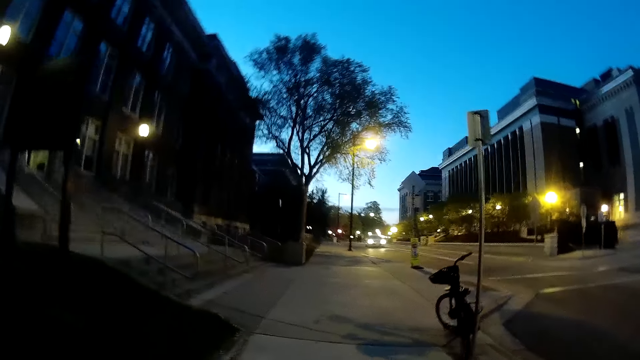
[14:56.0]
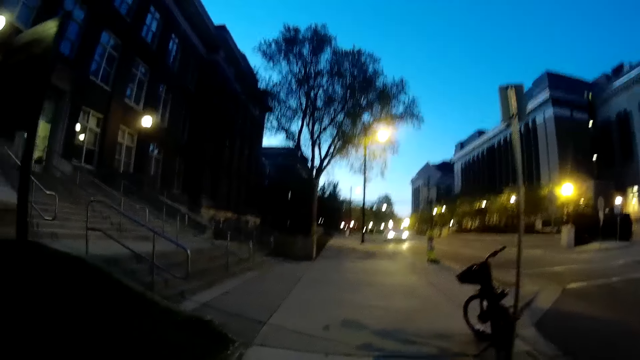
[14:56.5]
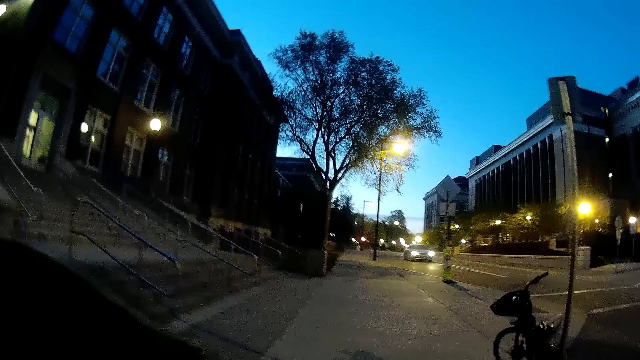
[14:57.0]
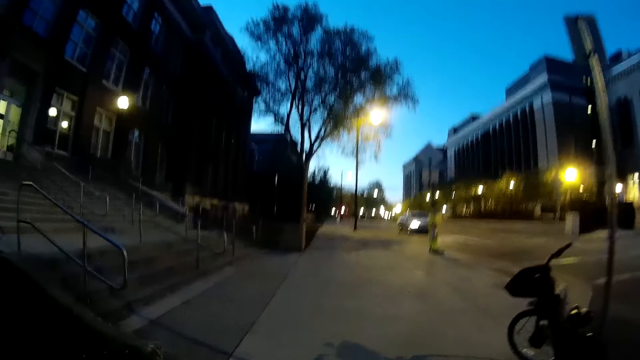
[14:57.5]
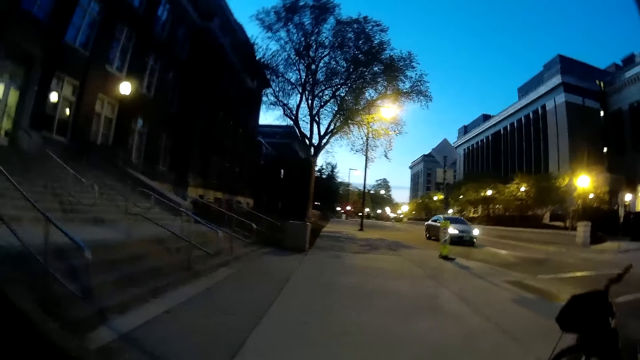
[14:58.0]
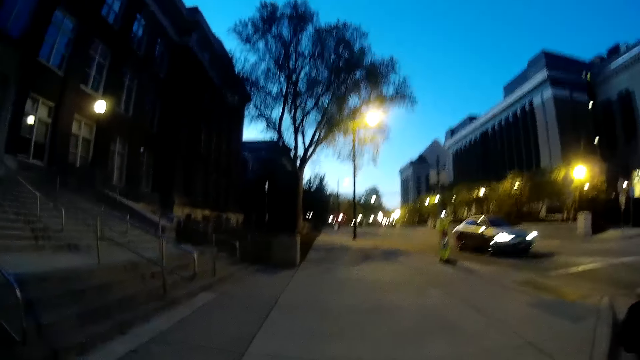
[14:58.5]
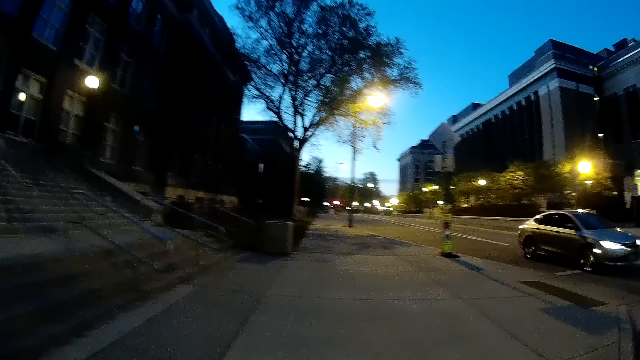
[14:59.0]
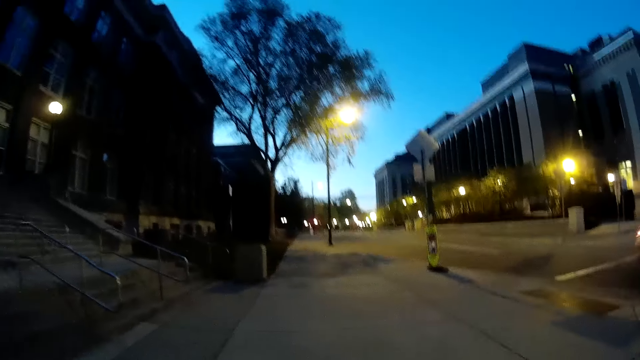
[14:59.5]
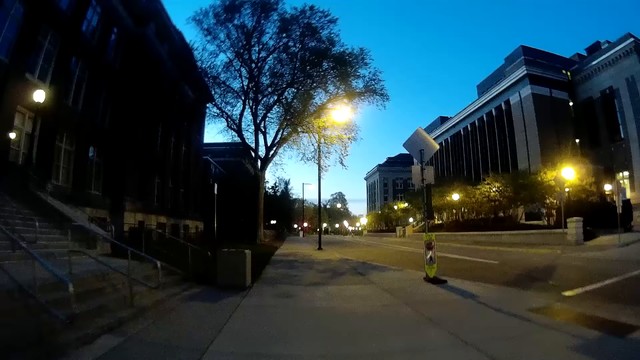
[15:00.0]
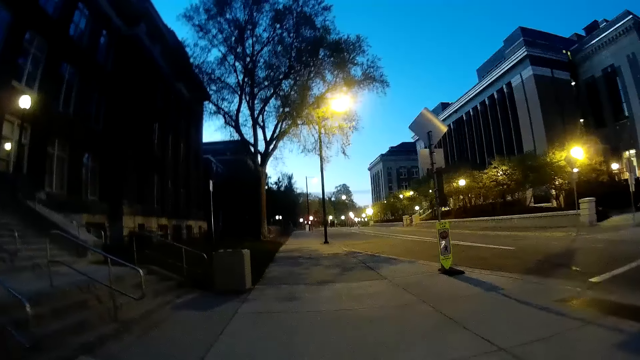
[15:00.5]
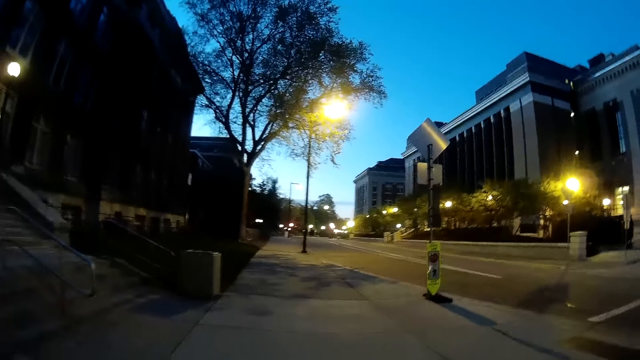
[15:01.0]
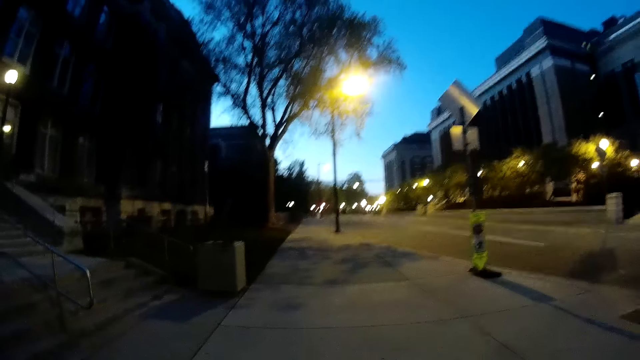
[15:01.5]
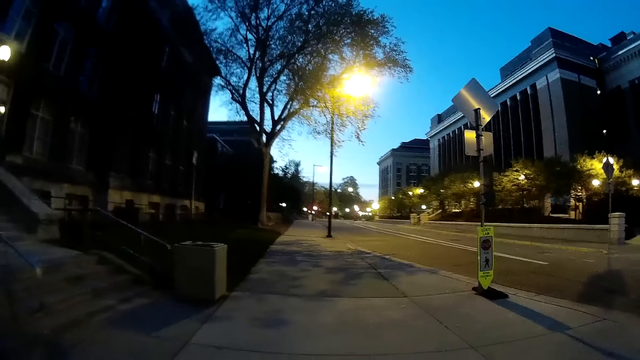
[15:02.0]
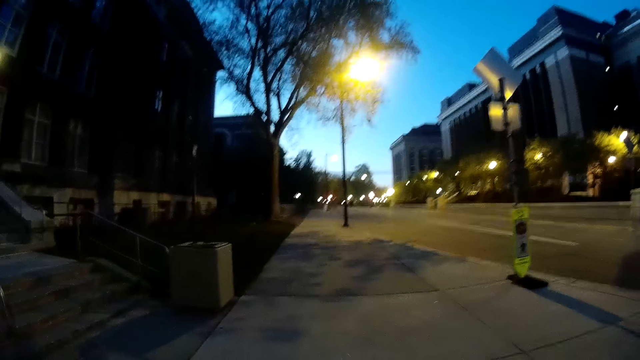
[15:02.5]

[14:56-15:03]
A silver car drives past the camera wearer on the road.

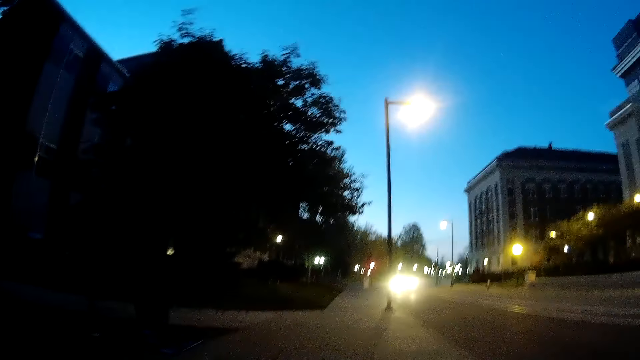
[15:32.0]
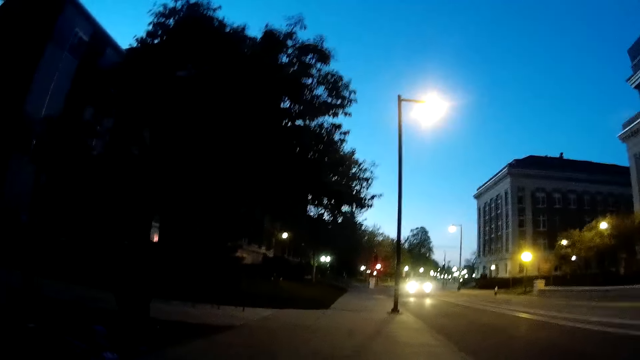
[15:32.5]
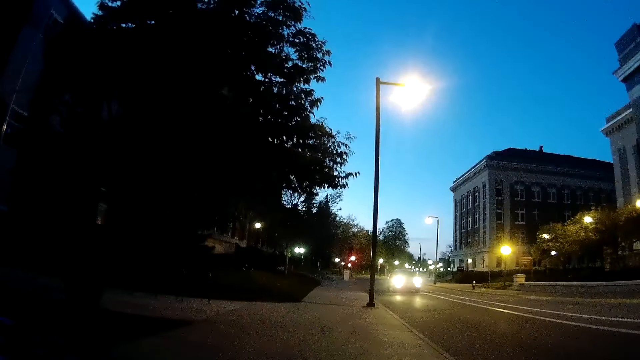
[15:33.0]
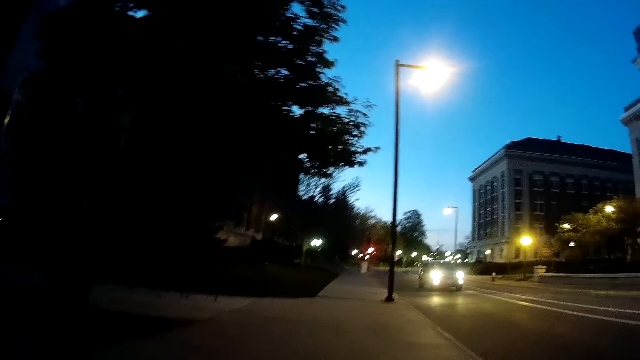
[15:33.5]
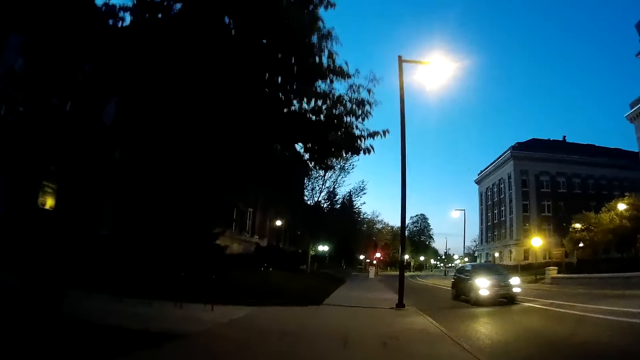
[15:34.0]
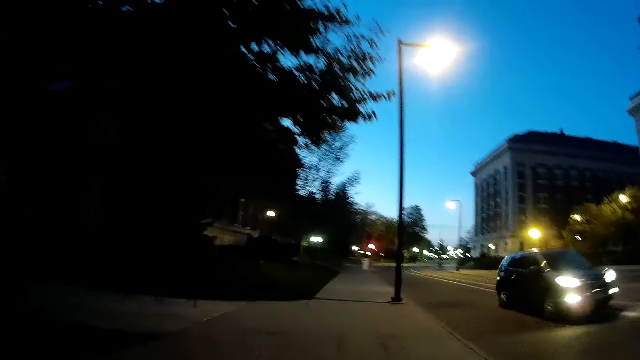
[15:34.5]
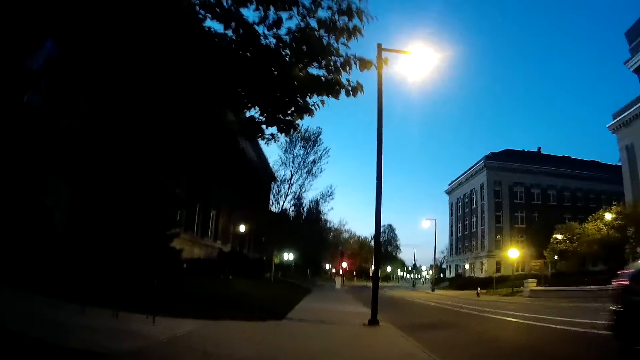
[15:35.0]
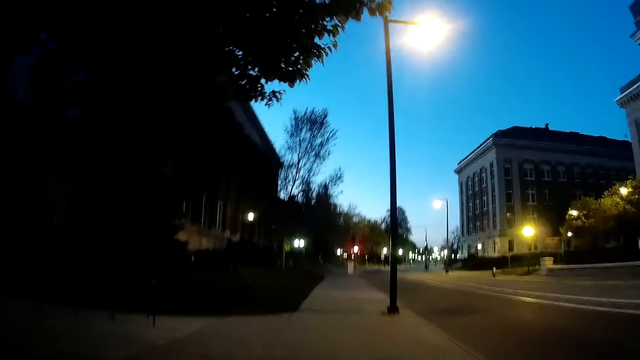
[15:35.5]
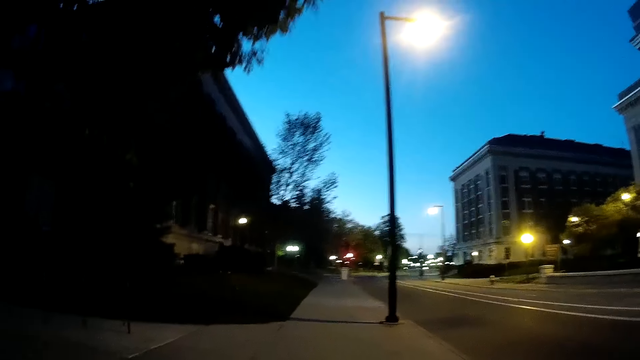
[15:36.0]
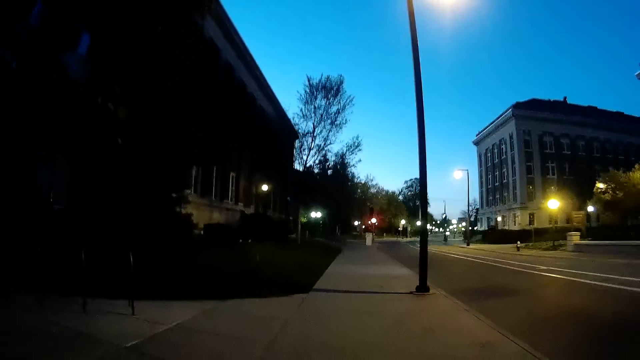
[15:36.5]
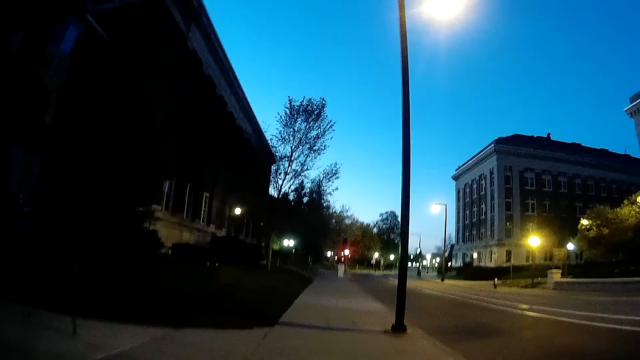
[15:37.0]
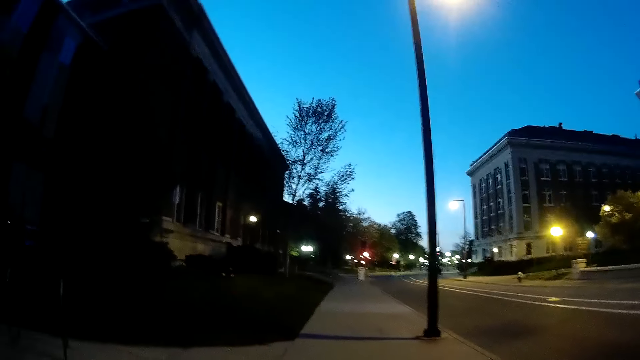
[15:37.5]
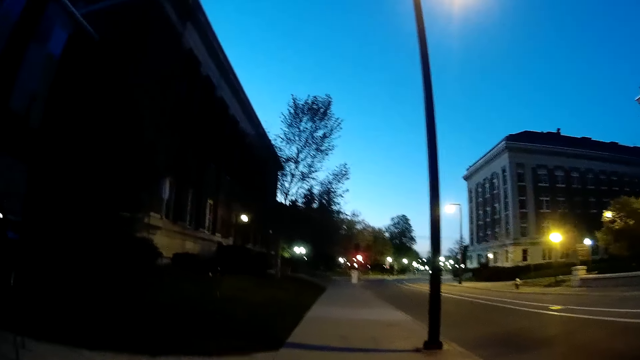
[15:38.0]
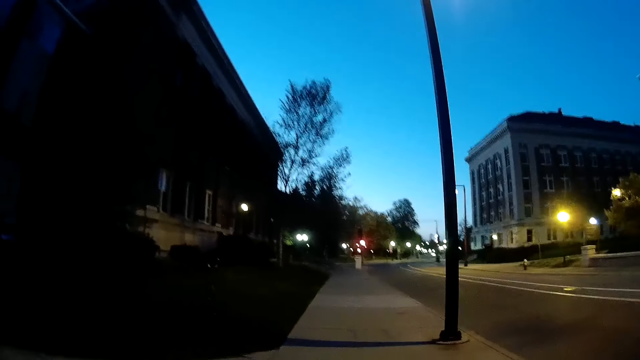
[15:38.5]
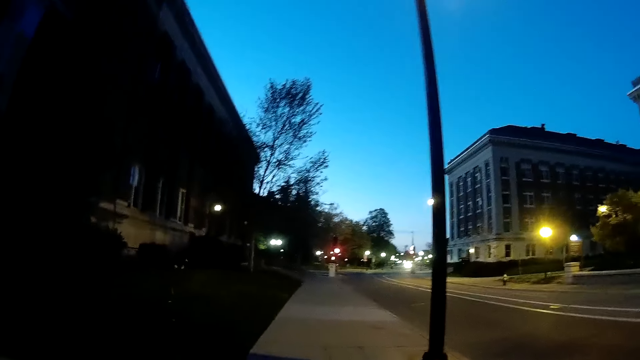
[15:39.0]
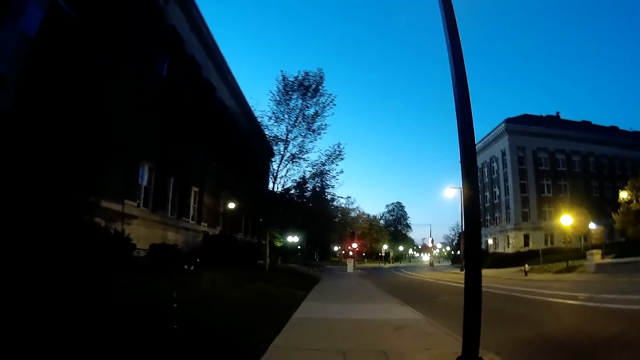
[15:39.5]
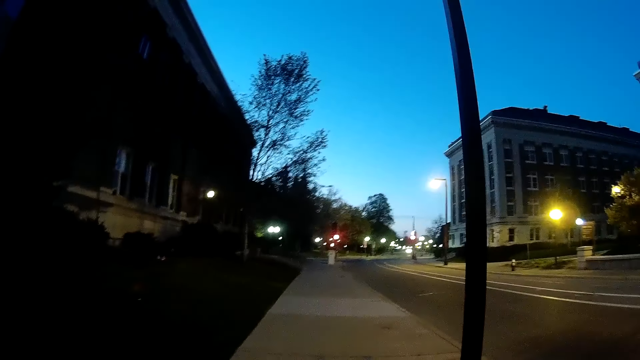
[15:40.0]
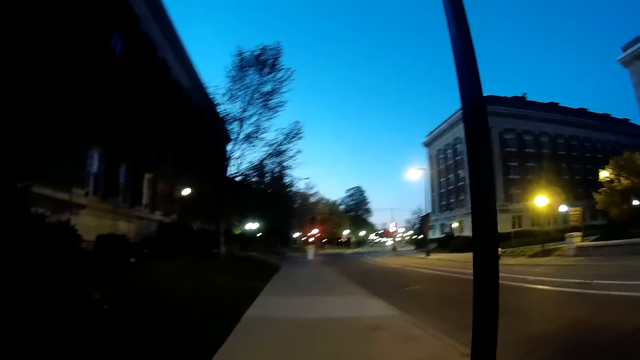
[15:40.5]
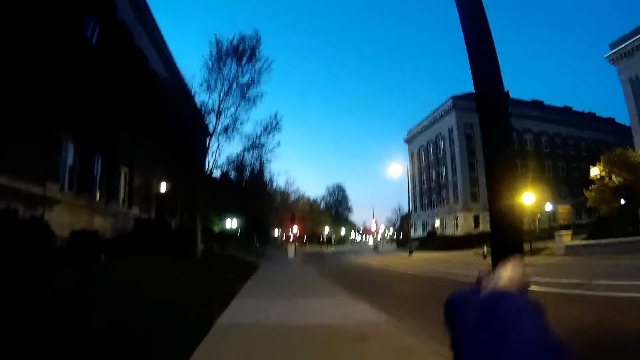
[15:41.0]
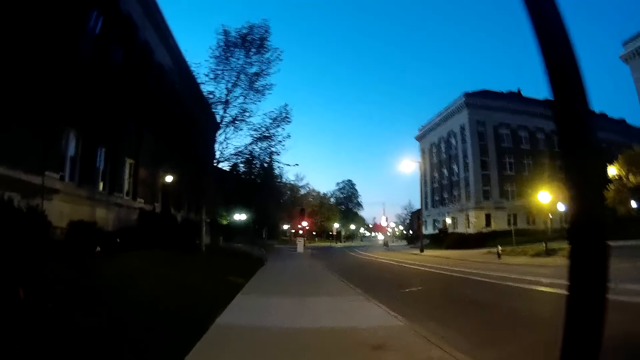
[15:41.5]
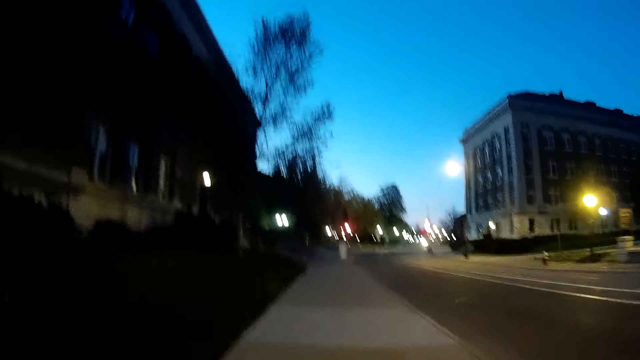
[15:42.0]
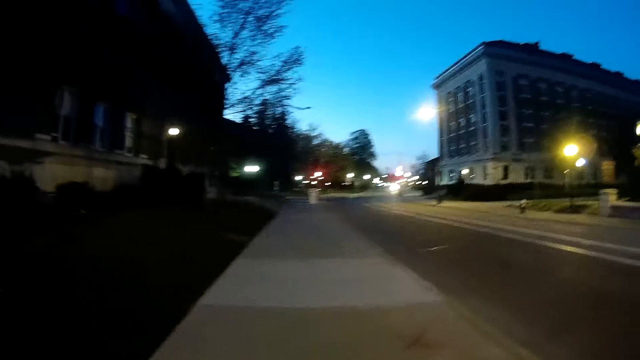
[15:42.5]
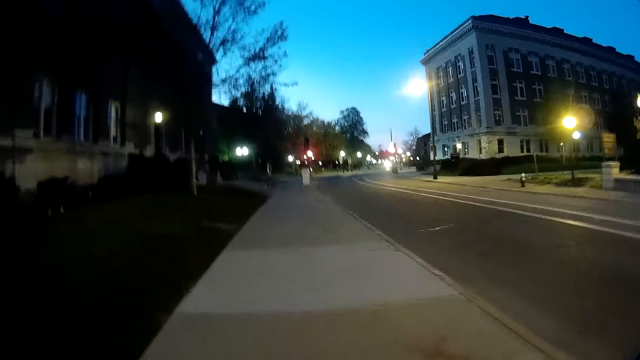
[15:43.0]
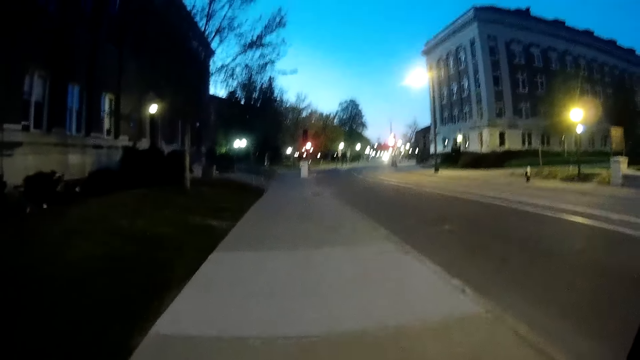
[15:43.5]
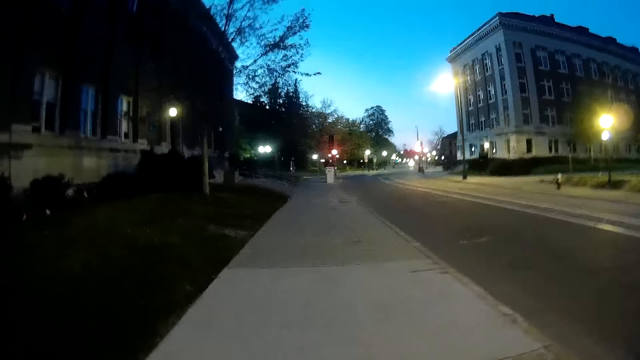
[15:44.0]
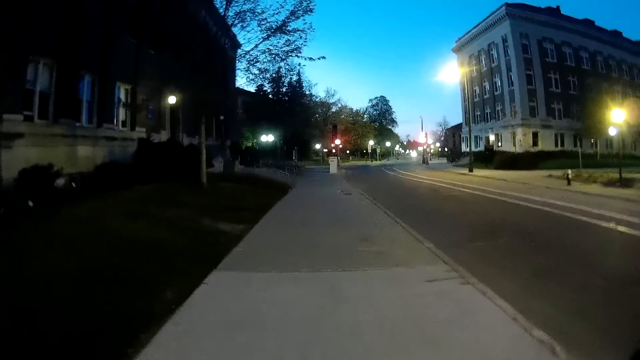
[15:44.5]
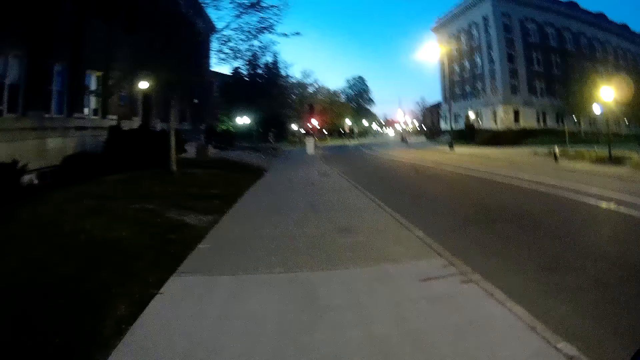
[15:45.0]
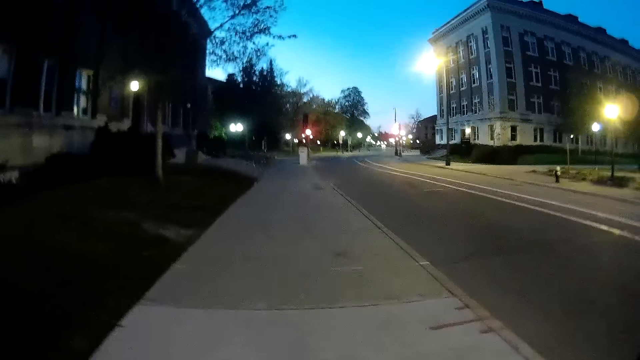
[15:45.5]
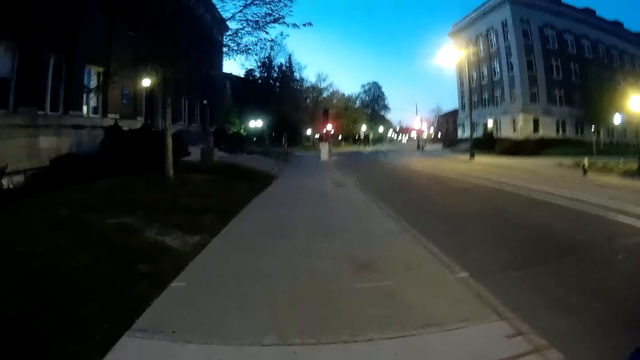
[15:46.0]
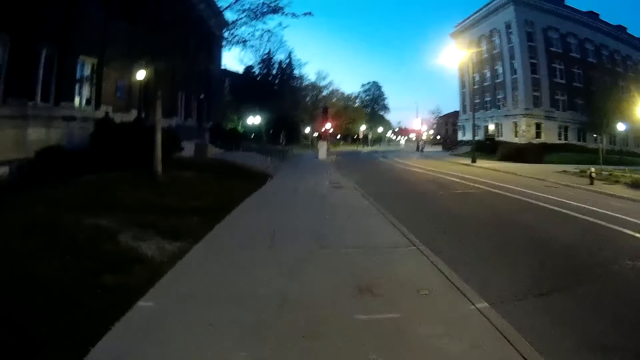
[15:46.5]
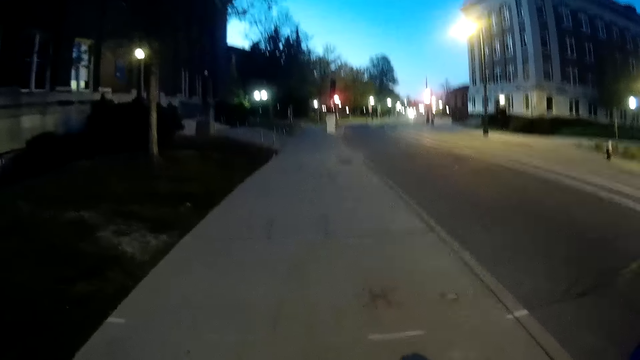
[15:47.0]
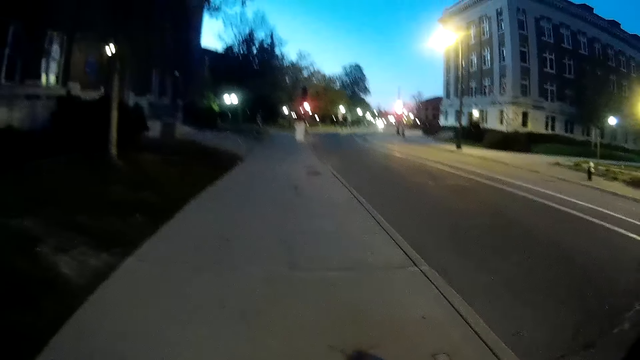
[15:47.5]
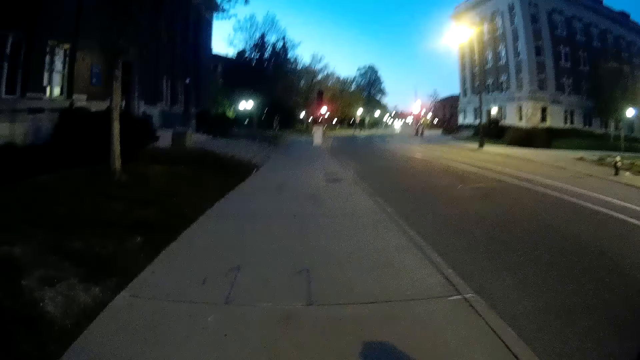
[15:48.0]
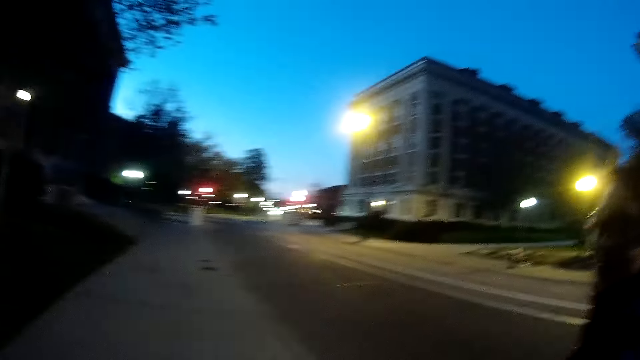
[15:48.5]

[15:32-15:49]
A black SUV drives past the camera wearer on the road.
